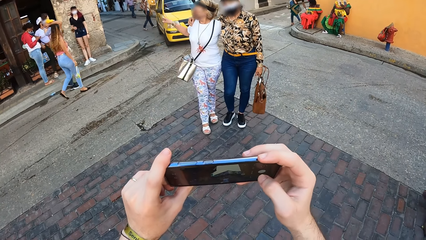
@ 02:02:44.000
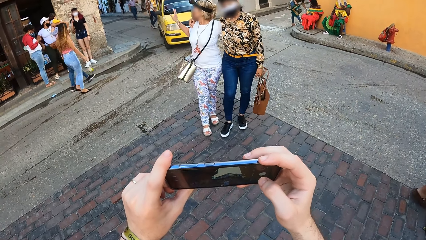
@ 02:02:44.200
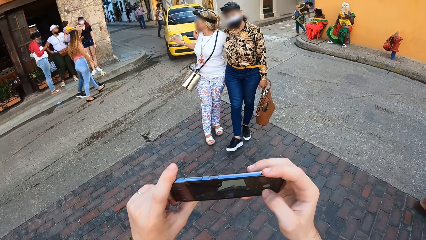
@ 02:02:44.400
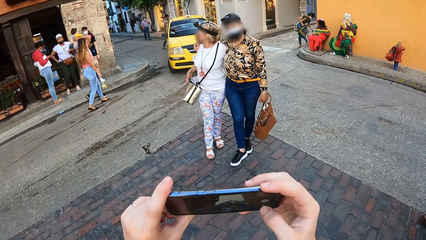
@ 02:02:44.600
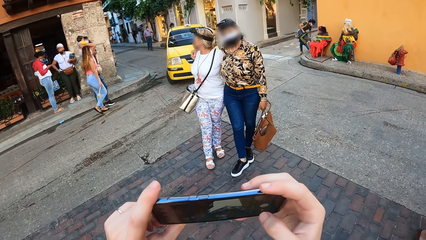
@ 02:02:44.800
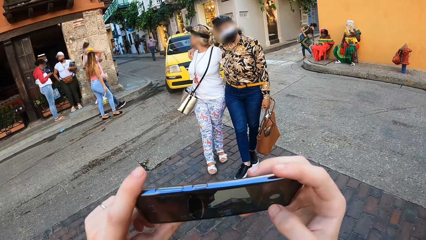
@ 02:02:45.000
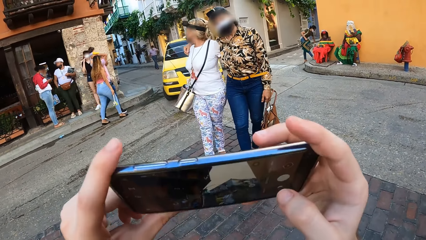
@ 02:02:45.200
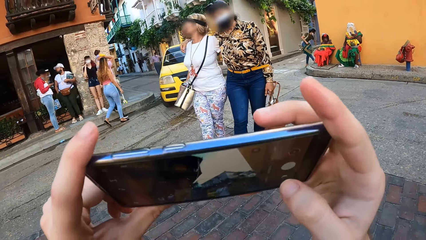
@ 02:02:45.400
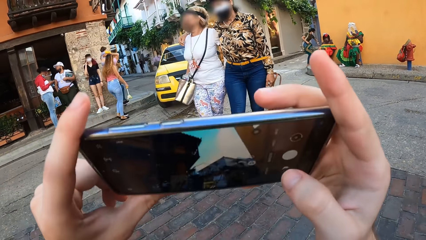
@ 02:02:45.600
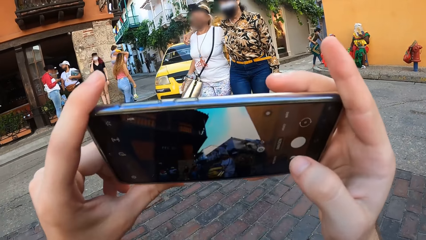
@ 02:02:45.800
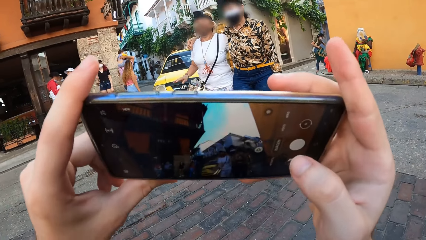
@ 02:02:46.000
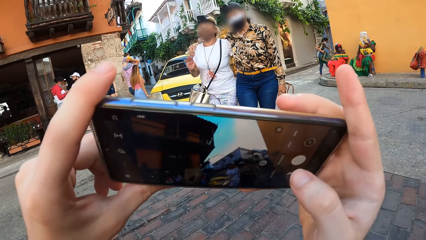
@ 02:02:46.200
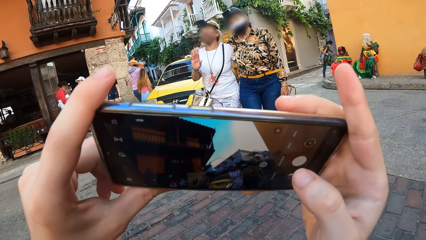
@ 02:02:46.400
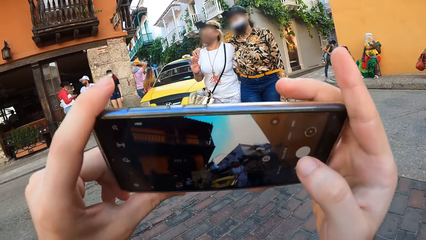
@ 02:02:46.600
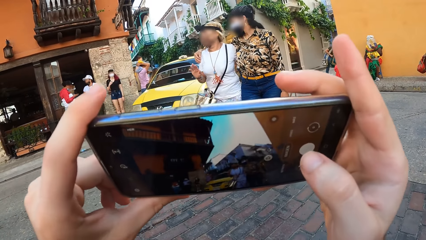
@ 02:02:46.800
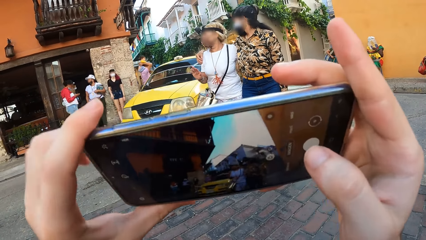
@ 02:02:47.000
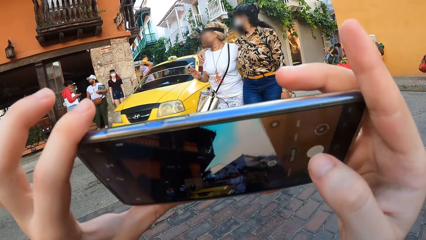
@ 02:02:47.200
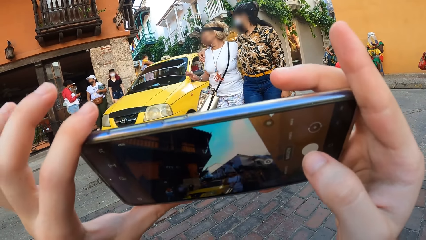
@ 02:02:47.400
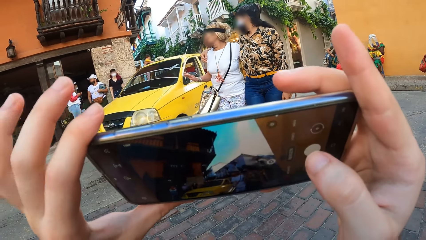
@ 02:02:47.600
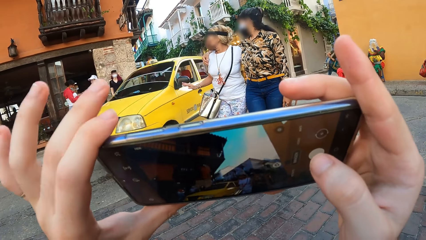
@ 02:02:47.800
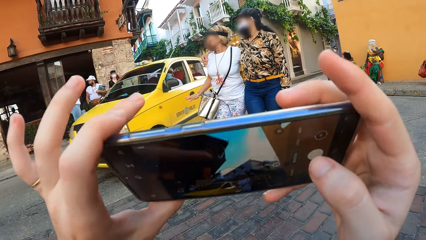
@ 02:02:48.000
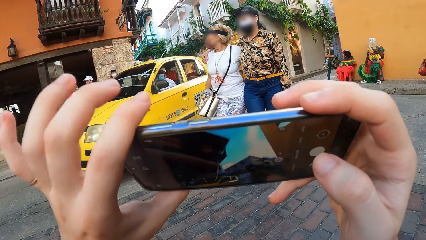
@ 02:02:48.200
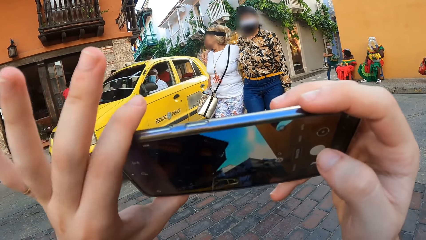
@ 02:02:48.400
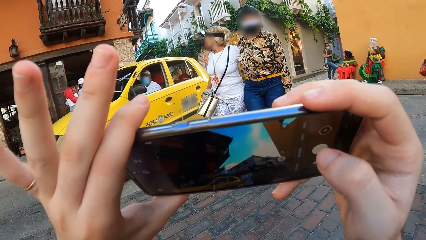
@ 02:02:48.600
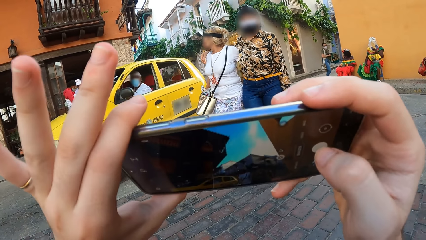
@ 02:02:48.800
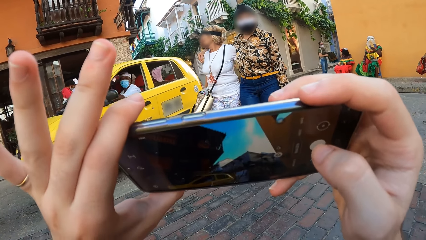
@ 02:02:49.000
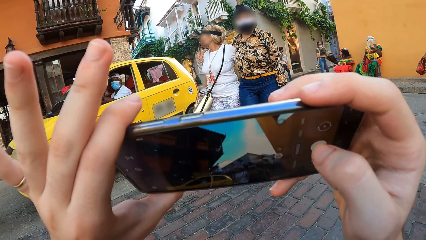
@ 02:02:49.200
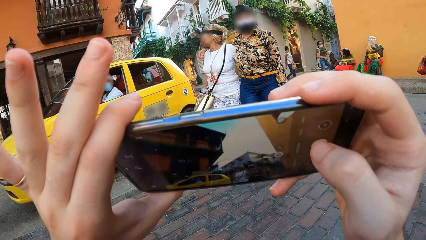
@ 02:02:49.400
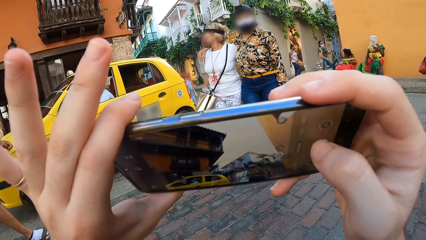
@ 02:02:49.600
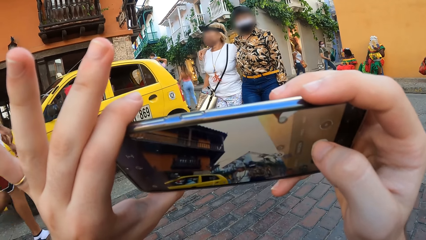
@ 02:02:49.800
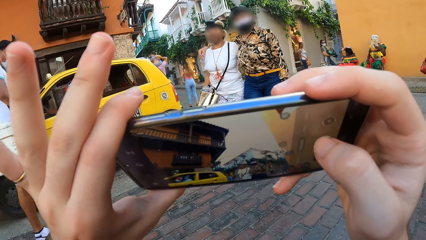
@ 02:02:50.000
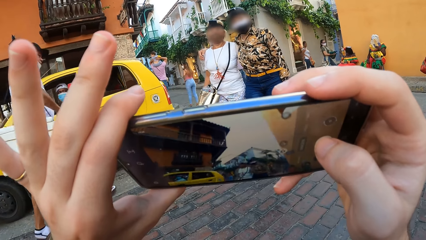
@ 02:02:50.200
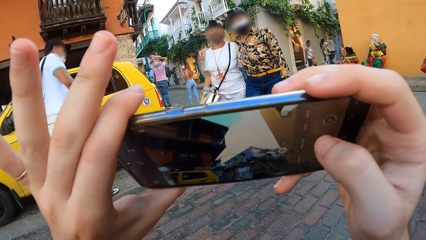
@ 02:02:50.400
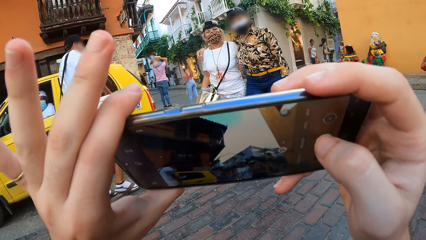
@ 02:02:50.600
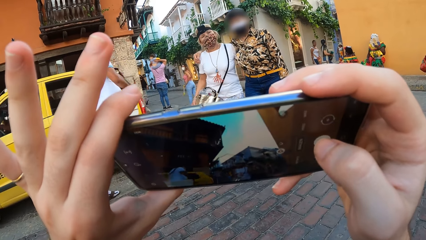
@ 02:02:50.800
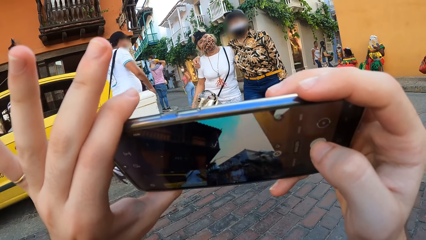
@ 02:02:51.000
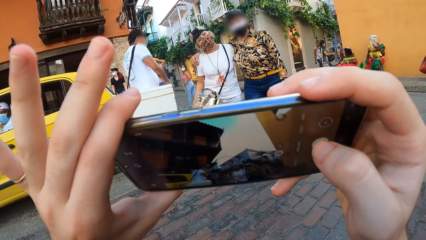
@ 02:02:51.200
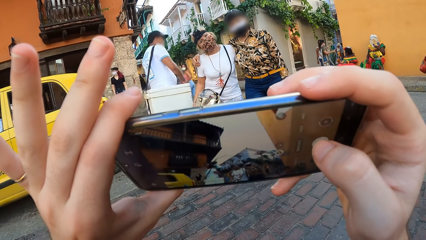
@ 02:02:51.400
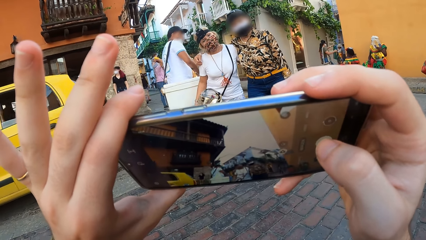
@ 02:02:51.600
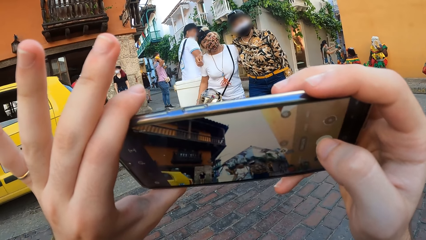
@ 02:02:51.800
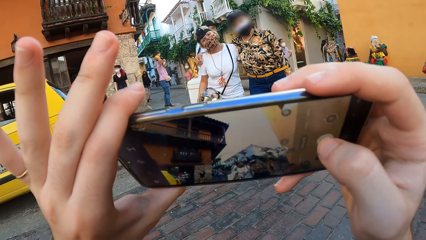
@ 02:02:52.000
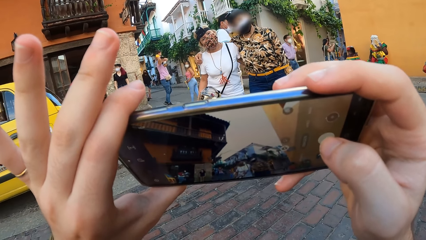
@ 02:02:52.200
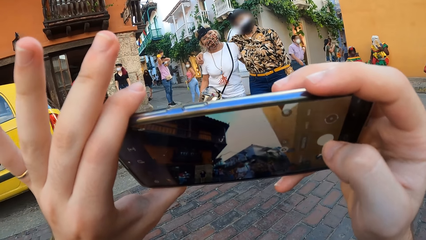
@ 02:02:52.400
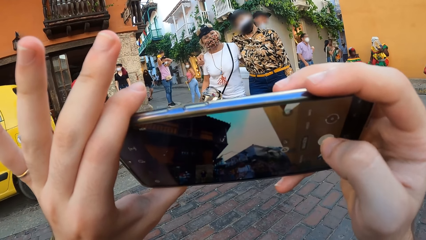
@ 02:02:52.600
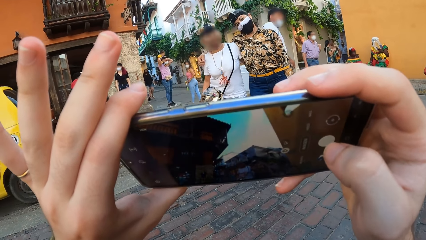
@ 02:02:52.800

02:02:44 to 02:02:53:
A woman moves her hand. The camera wearer takes a picture of the woman and another woman.

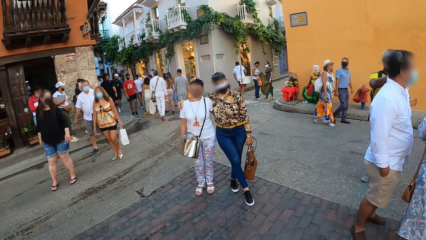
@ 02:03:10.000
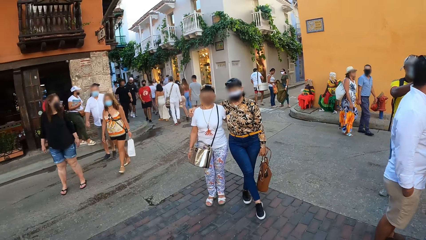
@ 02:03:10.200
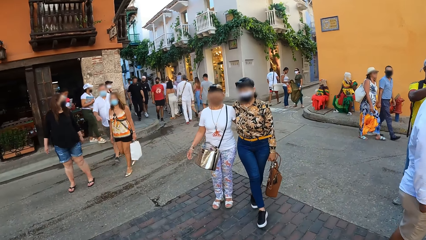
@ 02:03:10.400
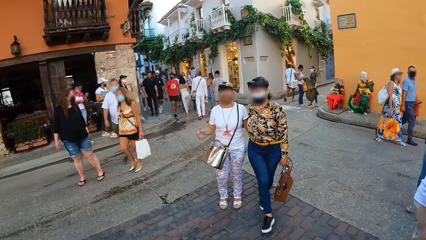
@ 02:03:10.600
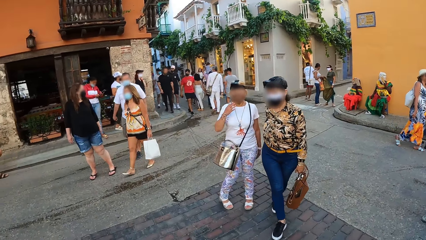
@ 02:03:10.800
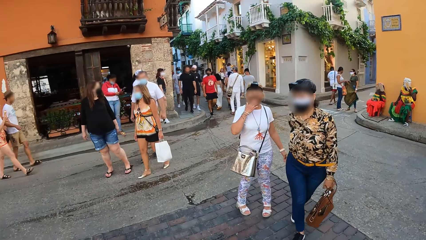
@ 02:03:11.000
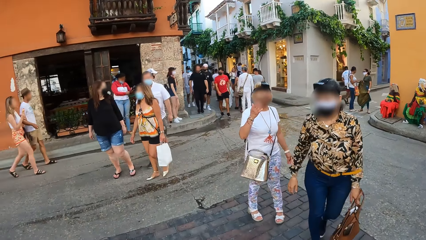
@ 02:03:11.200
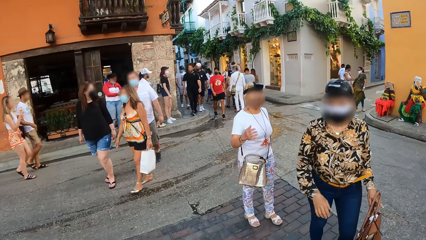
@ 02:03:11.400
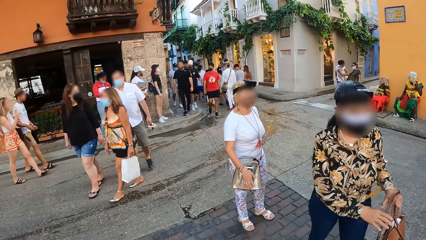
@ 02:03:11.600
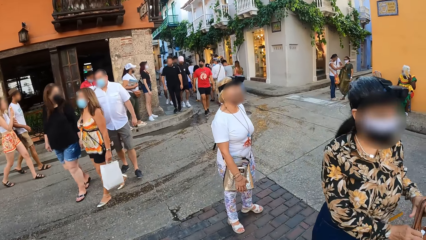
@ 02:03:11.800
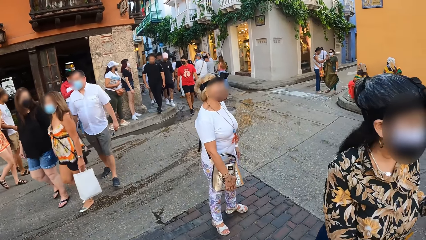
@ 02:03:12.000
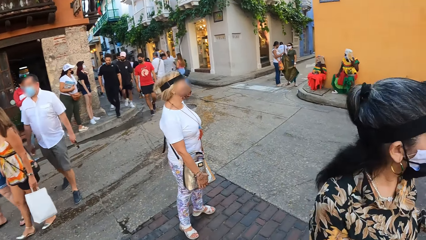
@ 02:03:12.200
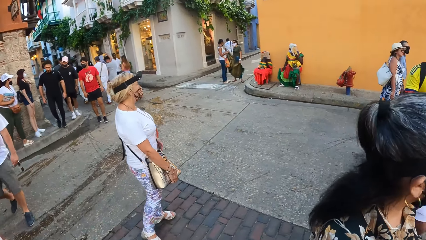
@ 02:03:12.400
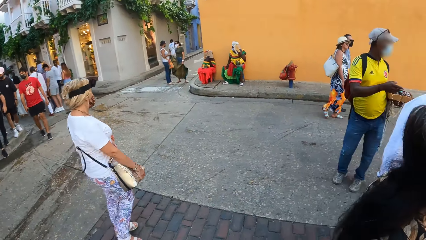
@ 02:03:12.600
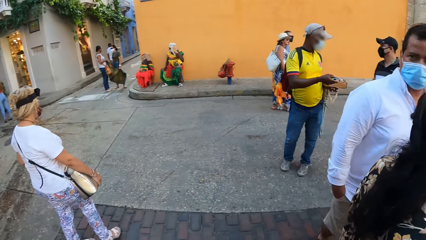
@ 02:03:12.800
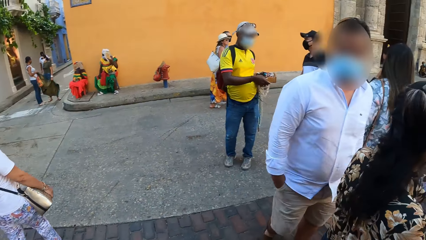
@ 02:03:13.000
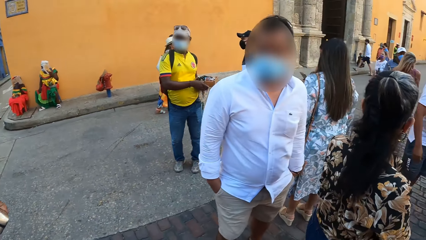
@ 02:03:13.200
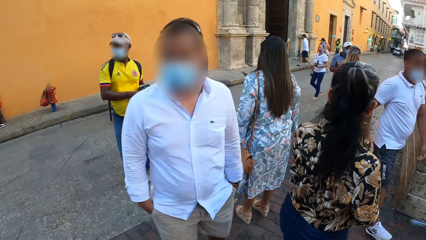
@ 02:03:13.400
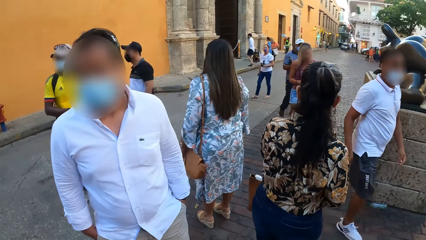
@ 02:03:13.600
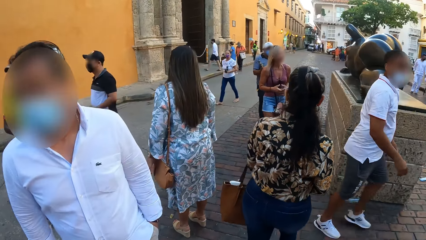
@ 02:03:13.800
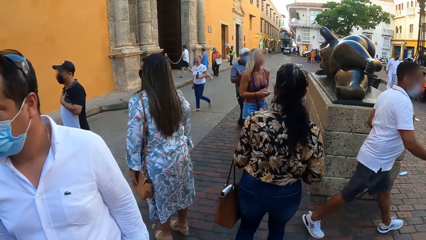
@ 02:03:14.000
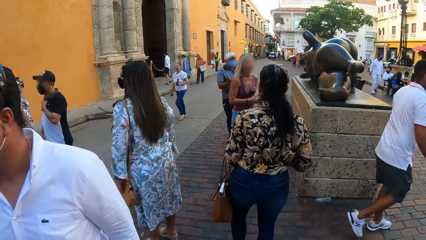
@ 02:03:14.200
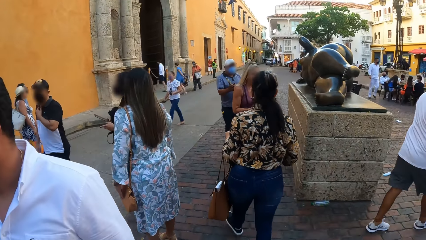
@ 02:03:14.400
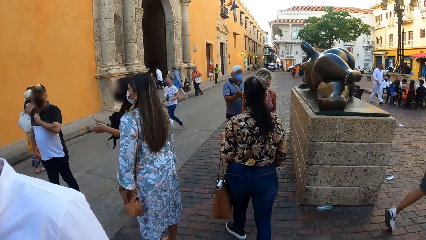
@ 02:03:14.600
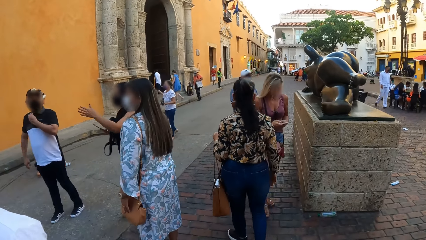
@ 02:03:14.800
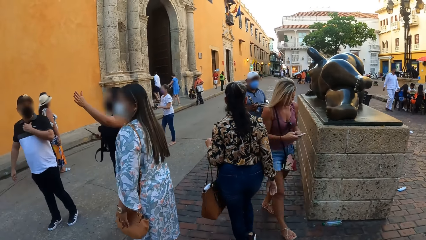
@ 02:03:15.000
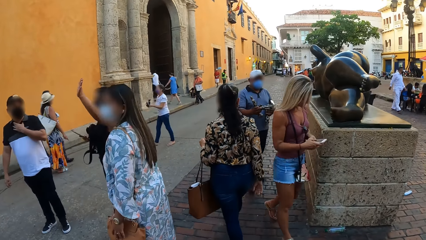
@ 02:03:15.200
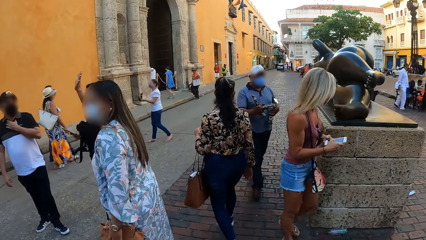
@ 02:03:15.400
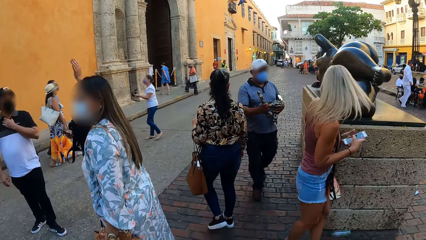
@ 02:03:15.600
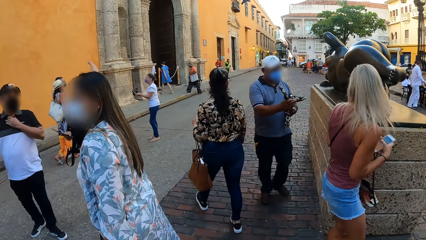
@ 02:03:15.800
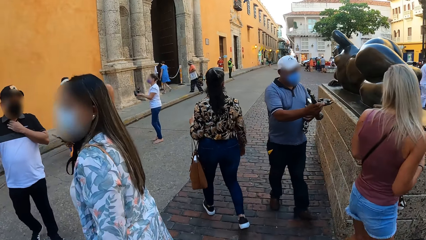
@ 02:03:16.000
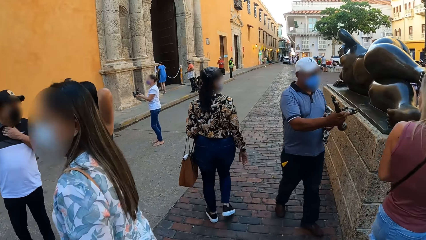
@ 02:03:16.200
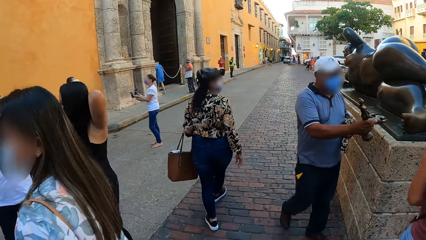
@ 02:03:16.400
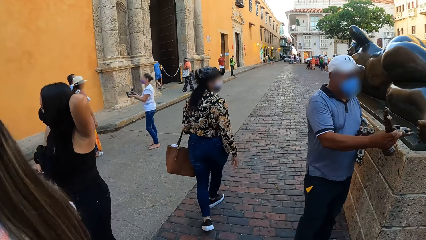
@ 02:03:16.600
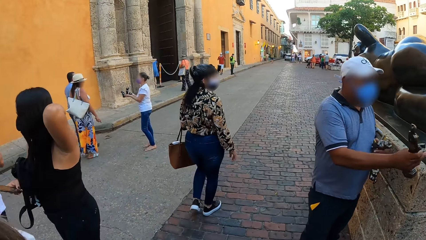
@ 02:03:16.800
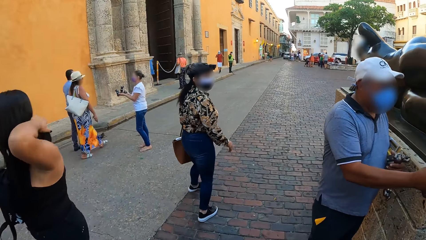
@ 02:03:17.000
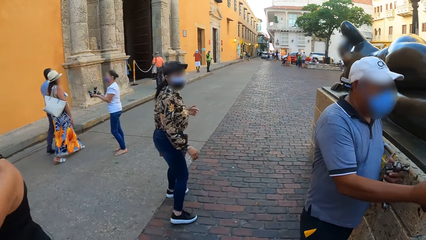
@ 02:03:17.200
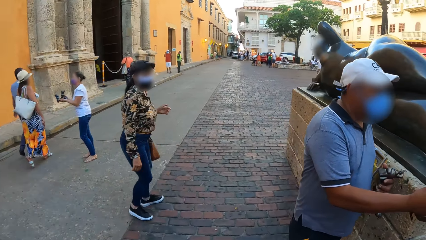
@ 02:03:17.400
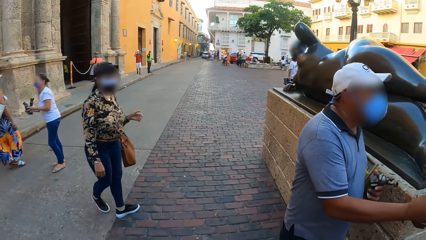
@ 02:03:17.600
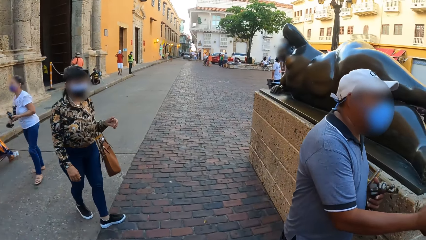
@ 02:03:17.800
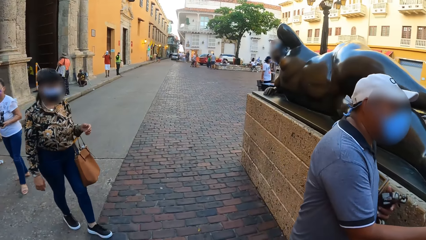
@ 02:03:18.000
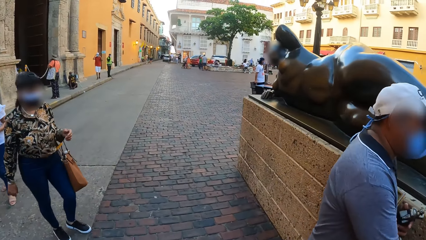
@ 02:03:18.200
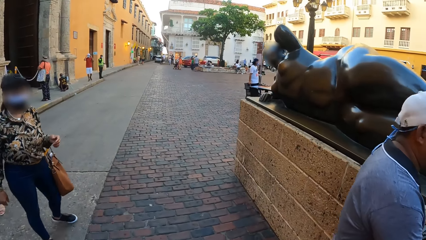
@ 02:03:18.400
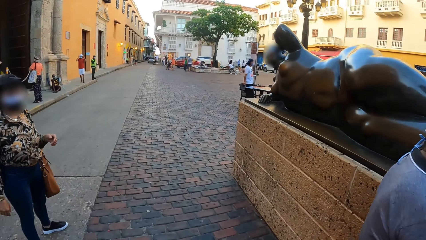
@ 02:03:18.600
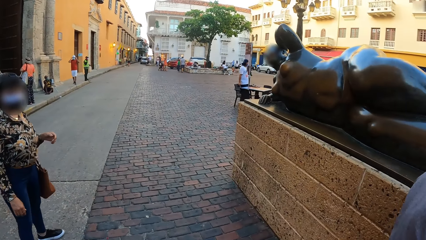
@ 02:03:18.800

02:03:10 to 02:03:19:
A woman walks on the pavement. The camera wearer walks on the pavement.
